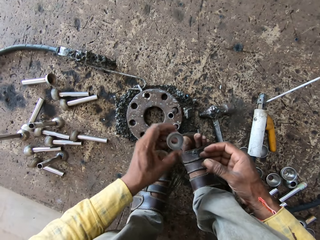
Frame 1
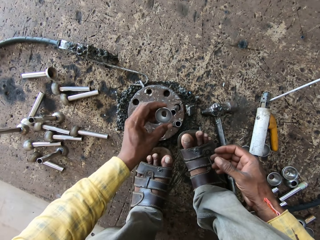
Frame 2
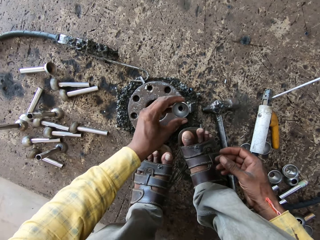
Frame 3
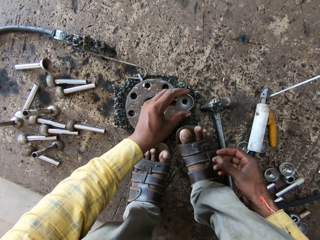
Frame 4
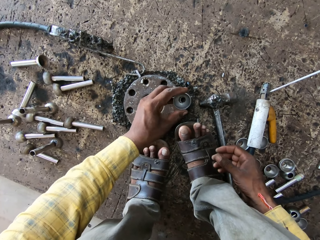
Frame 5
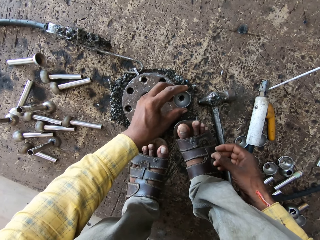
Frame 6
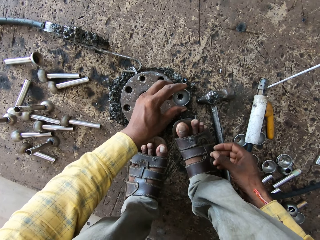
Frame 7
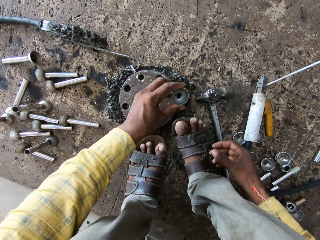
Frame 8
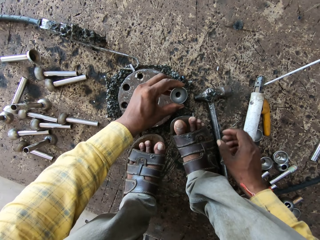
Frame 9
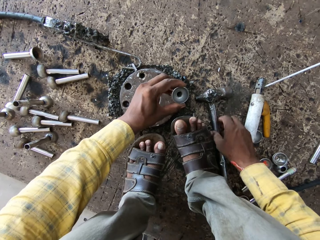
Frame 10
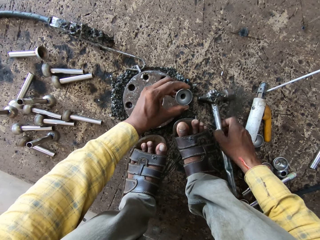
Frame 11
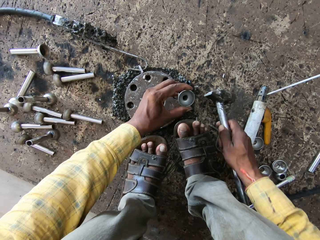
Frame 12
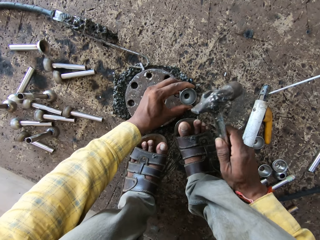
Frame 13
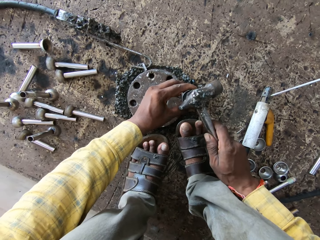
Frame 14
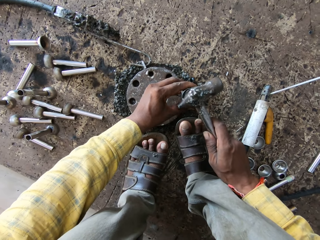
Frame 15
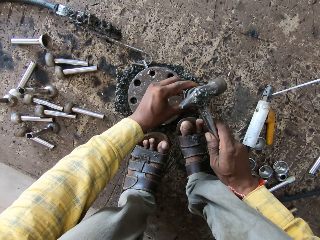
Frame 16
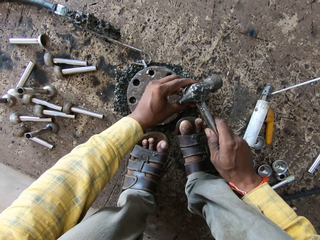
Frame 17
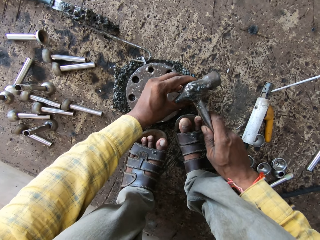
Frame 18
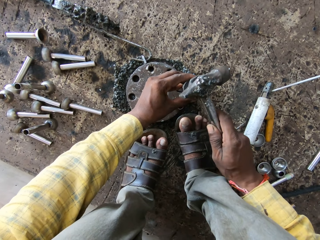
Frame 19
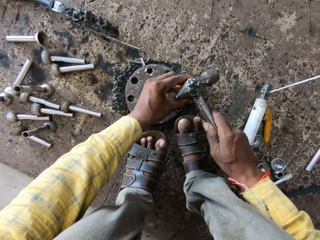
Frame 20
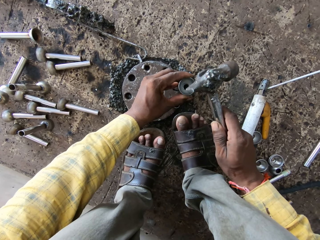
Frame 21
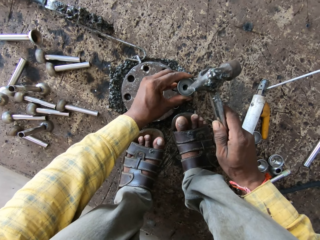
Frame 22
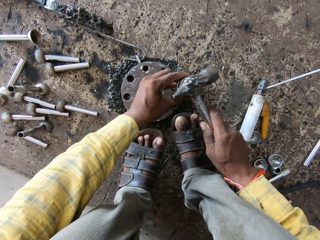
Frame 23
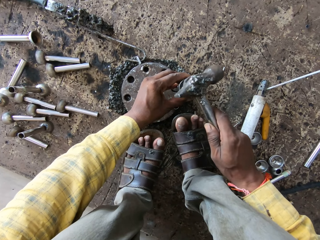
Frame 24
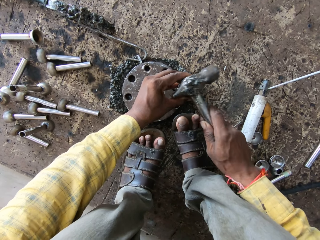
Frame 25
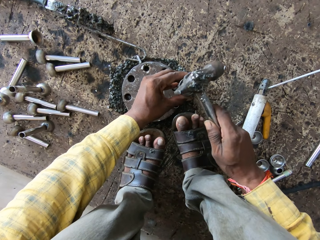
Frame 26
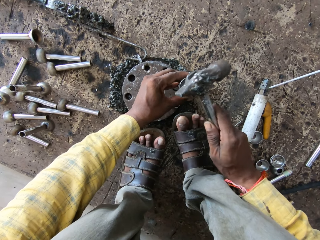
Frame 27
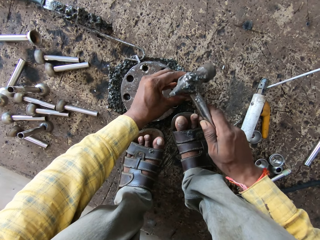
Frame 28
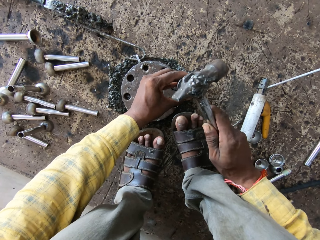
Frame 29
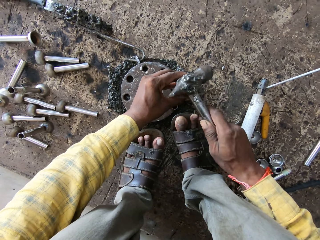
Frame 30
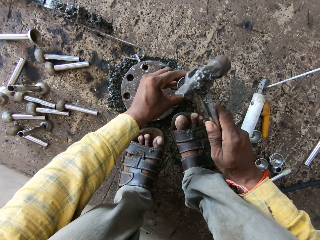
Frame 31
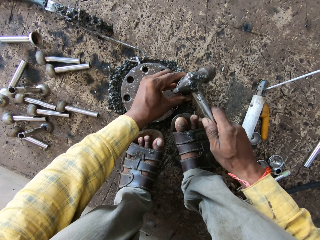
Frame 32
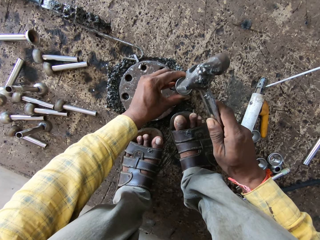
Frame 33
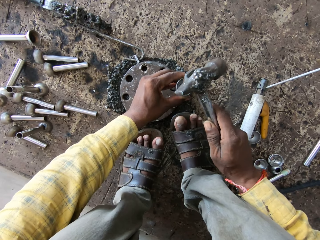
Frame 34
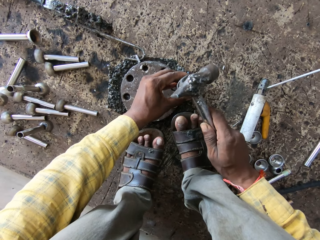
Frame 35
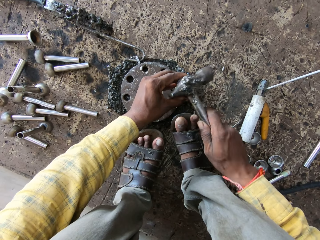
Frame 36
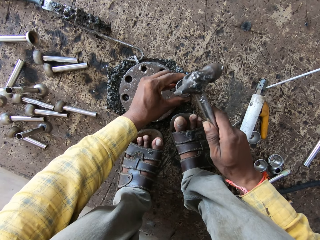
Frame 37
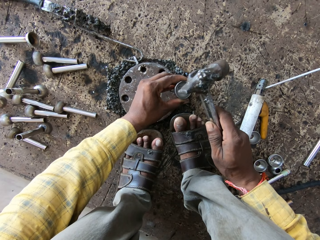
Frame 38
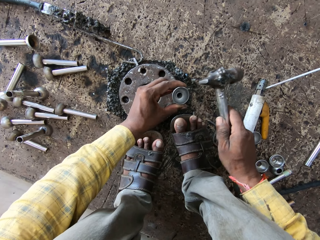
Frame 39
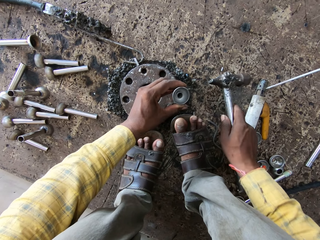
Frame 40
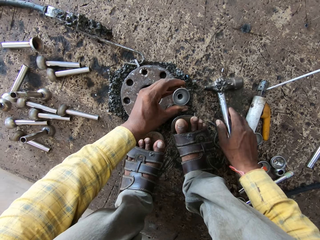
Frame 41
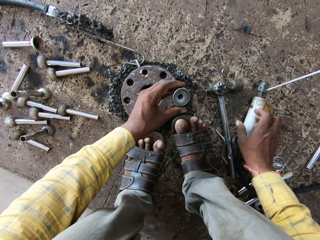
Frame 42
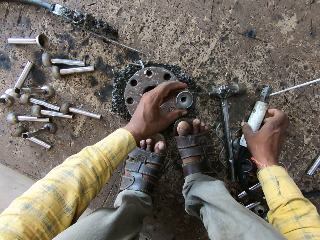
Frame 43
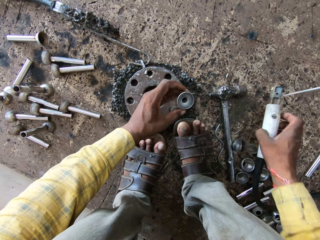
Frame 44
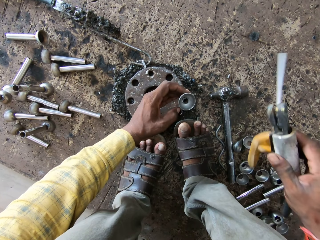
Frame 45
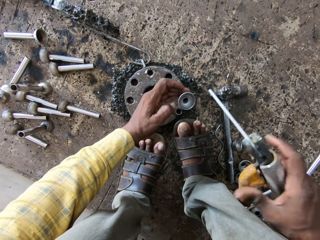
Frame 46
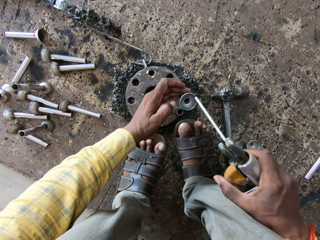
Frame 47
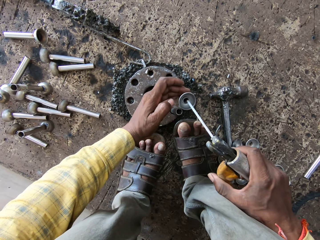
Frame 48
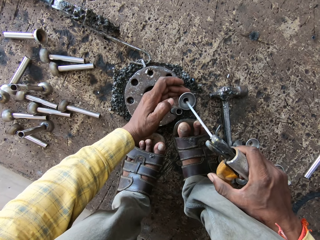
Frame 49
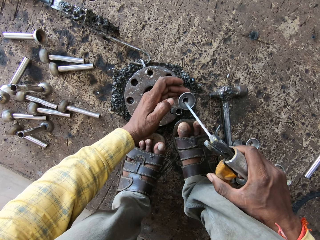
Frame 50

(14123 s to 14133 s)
The camera wearer picks up the stamped flange weld nut. They hold the stamped flange weld nut. They touch something. They put the stamped flange weld nut on a metal. They pick up a hammer. They touch the hammer. They hammer a stamped flange weld. They put the hammer down. They pick a pick welding up.

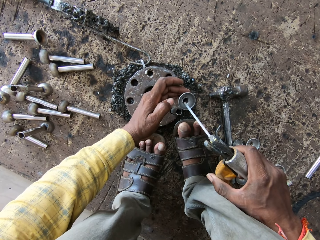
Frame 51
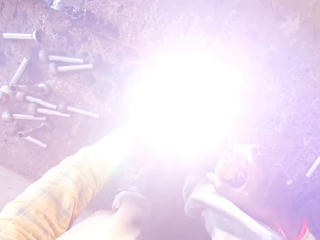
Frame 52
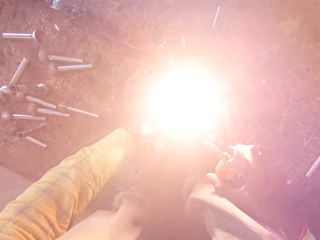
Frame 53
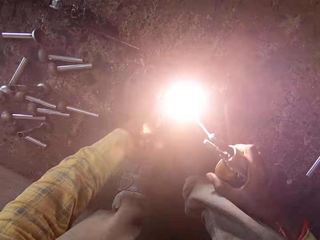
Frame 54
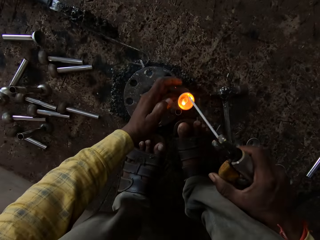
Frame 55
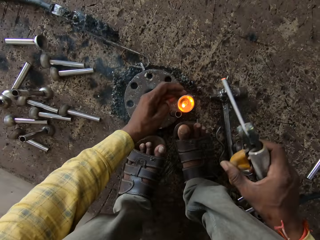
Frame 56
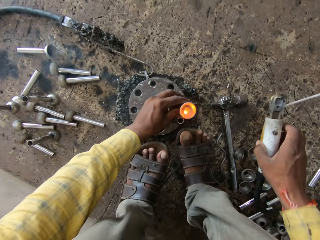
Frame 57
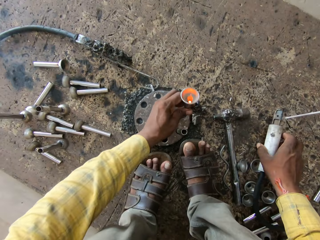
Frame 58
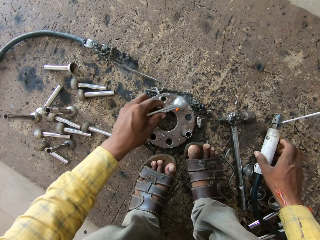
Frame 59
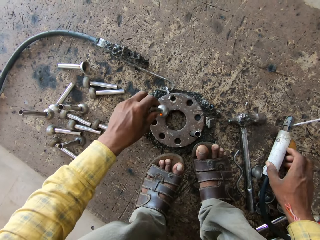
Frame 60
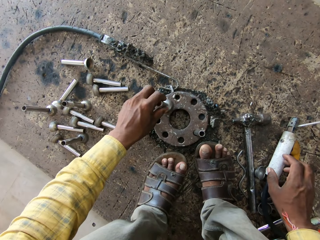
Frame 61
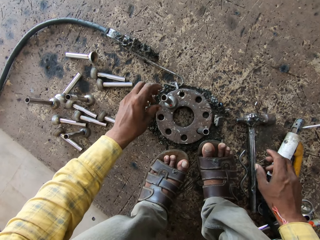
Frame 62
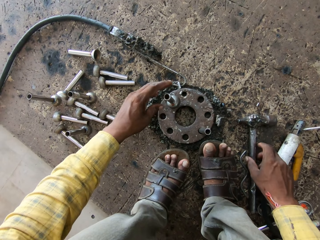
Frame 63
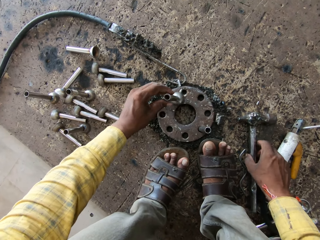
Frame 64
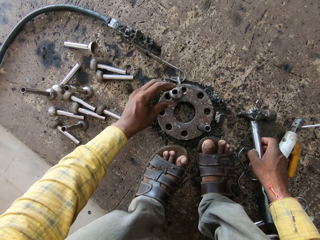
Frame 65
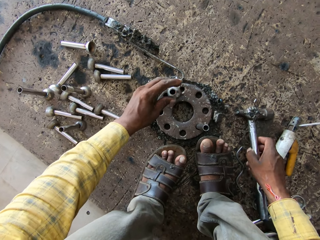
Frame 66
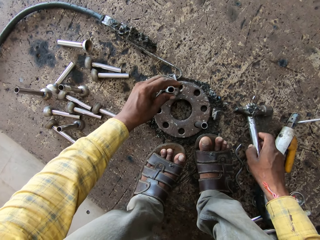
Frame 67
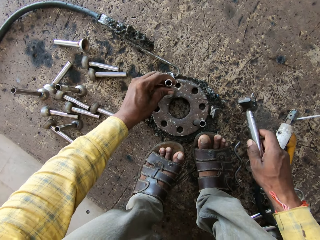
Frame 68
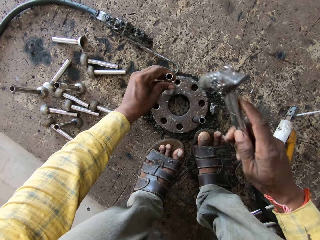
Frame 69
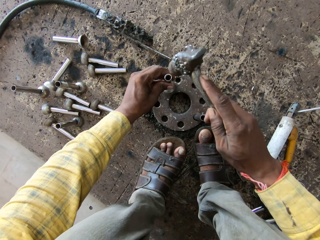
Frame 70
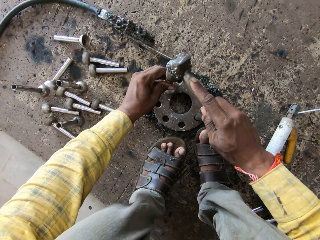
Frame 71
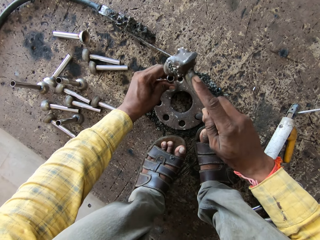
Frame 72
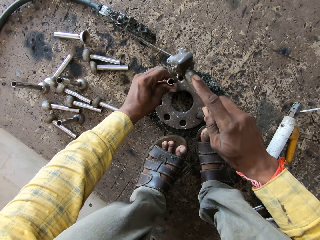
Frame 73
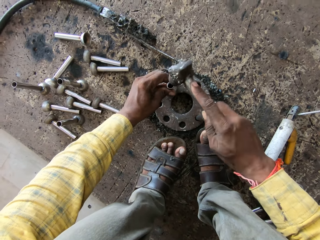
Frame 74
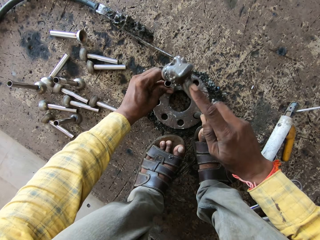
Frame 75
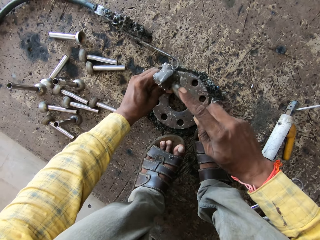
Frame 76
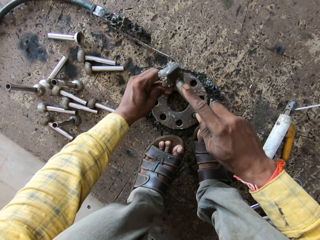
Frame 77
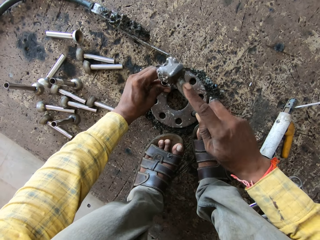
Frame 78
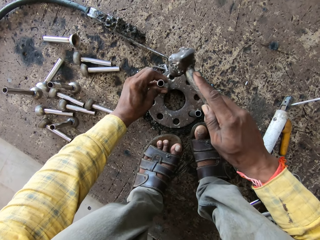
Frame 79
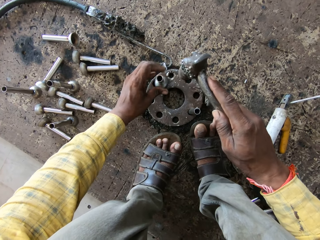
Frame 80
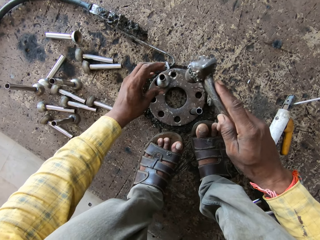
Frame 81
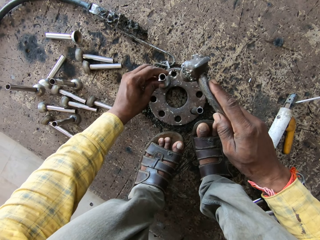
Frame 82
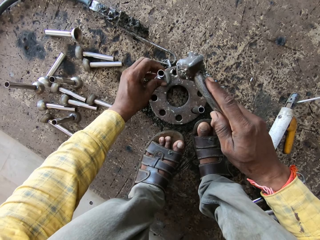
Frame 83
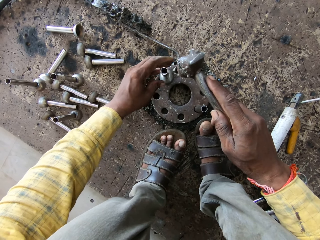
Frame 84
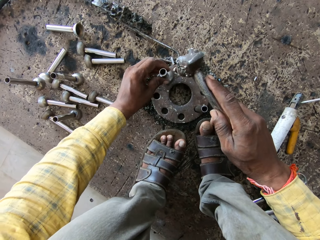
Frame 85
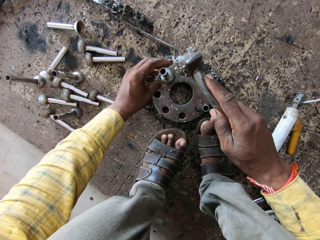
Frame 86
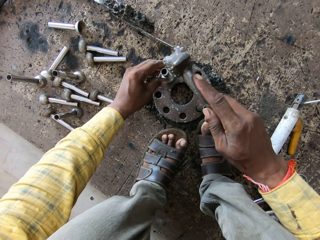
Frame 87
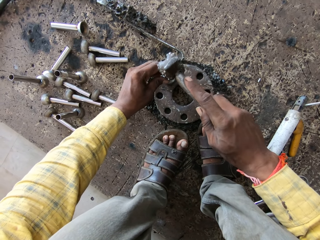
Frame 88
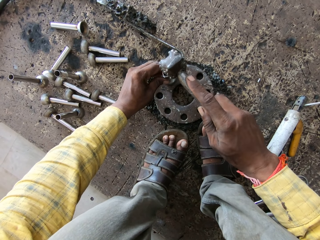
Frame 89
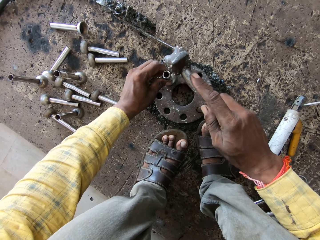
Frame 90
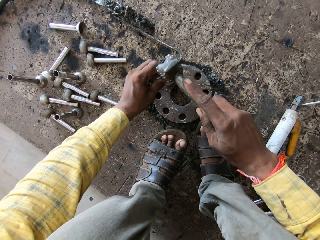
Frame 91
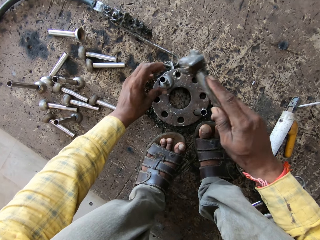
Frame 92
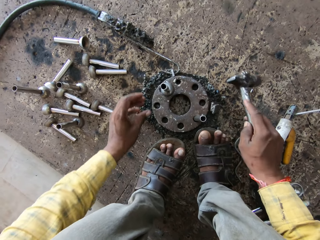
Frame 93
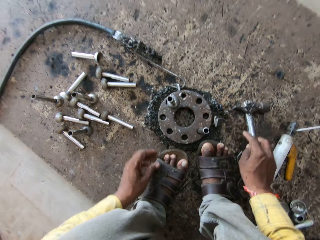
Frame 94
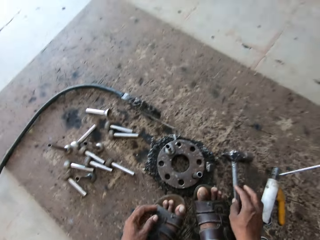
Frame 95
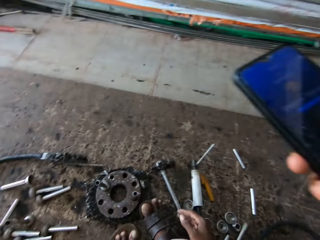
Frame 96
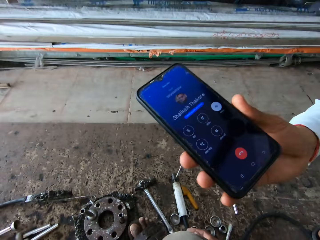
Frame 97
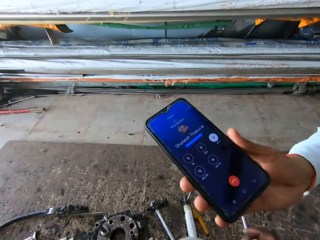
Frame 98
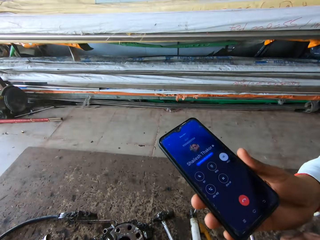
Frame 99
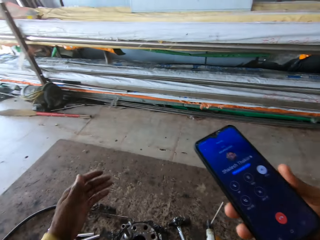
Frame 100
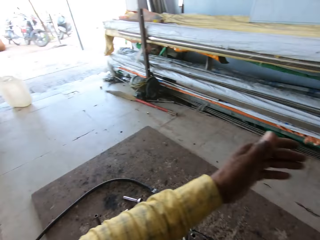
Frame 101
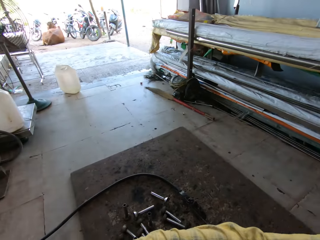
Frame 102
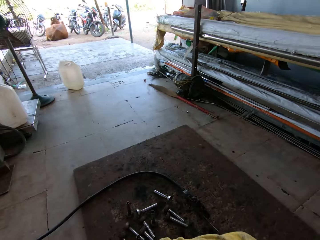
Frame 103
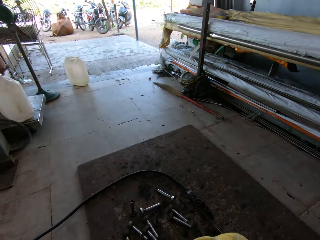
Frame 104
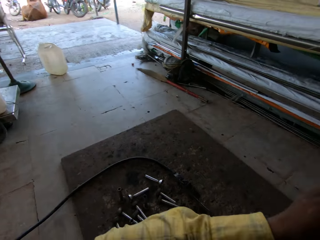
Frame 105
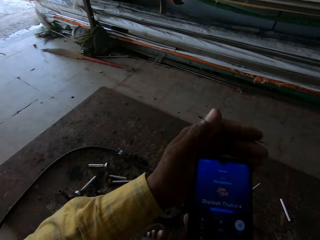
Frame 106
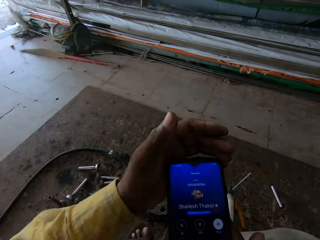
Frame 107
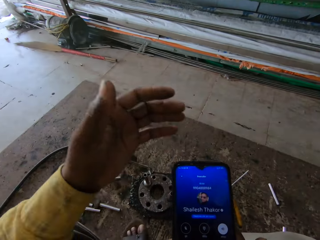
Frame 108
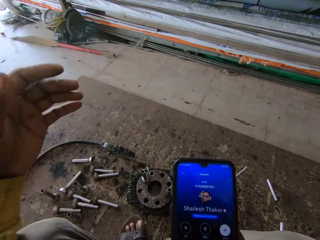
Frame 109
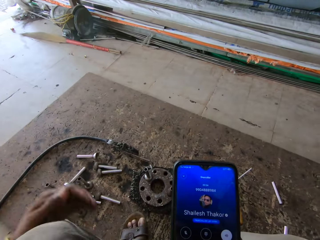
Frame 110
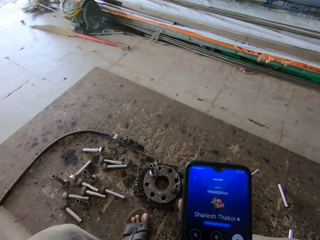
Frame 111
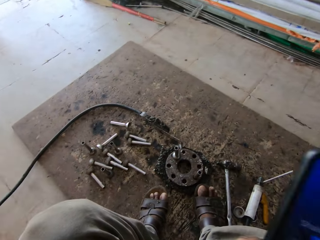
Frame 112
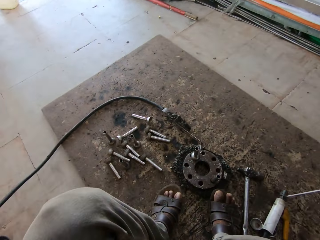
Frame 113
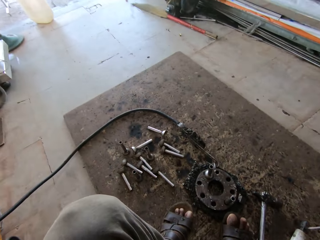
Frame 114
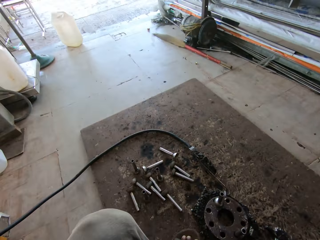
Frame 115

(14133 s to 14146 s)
The camera wearer sharpens something. They burn the stamped flange weld nut. They stop burning the stamped flange weld nut. They put the pick welding down. They turn a stamped flange nut. They put a stick welding down. They hold the stamped flange nut. They pick up the hammer. They touch the hammer. They hit the stamped flange nut. They turn the stamped flange nut. They hit the stamped flange nut. They put down the hammer. A person holds a phone. The camera wearer touches the phone. They move a hand and hold the phone.
